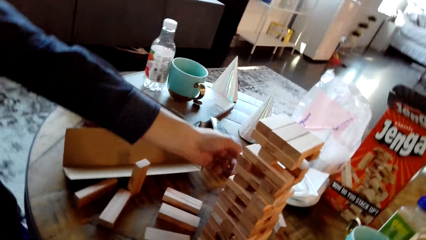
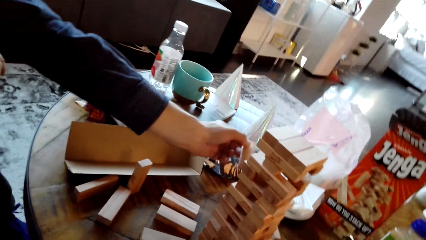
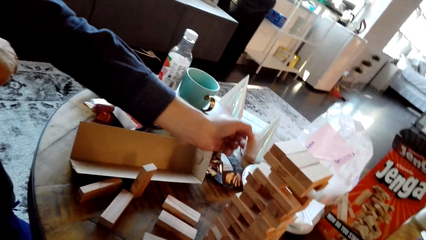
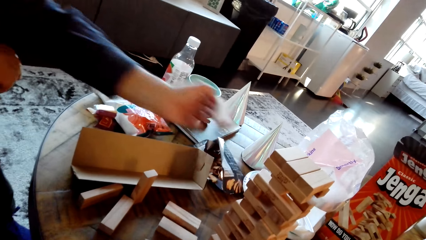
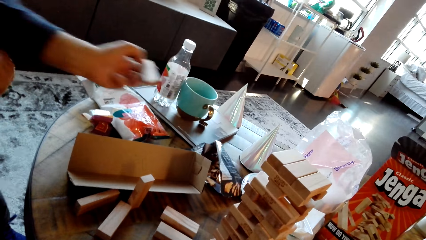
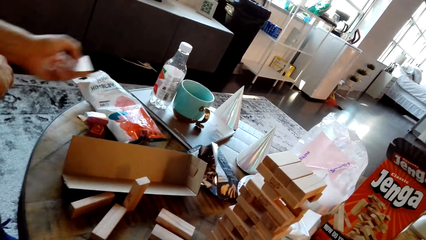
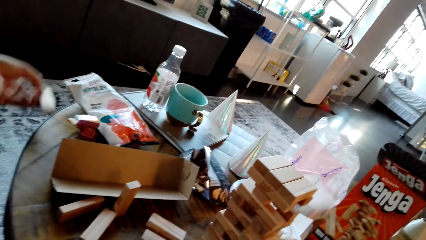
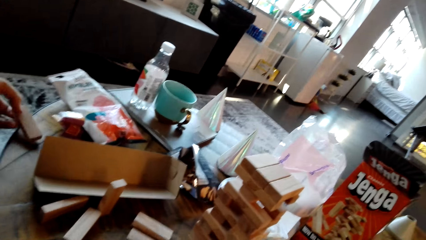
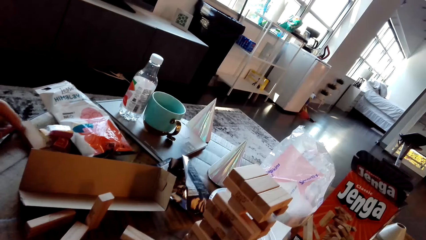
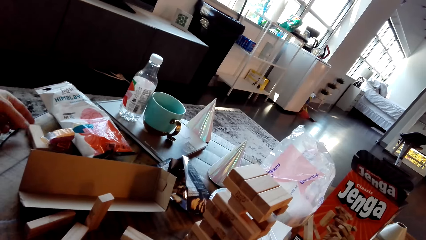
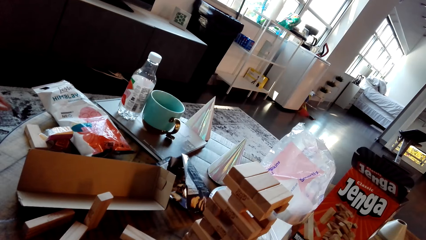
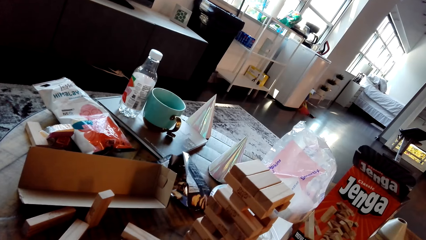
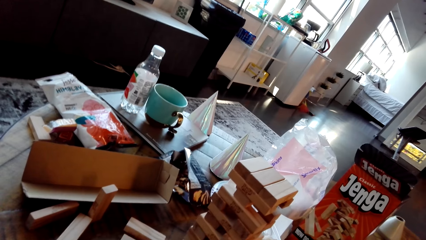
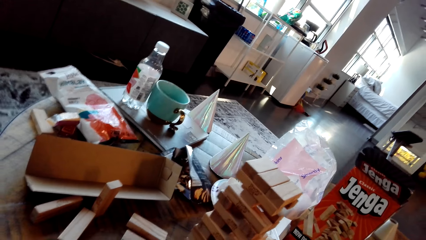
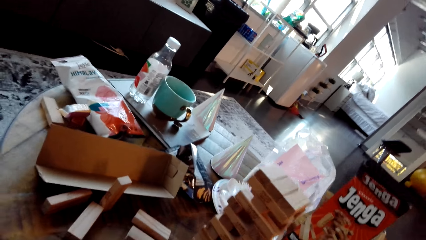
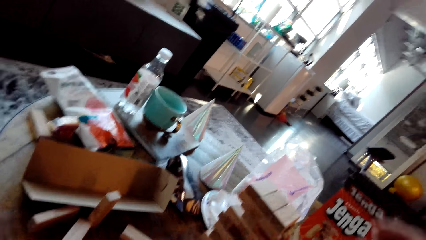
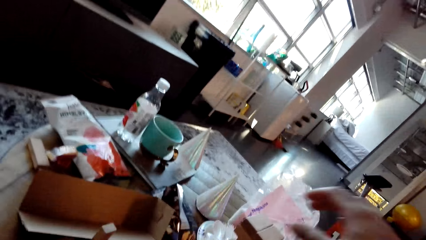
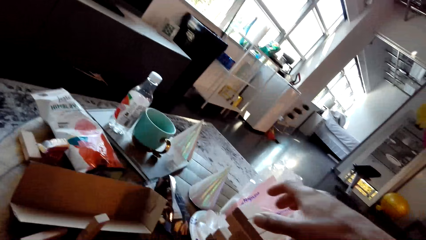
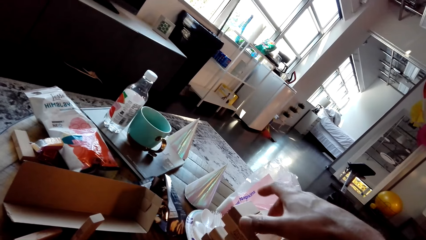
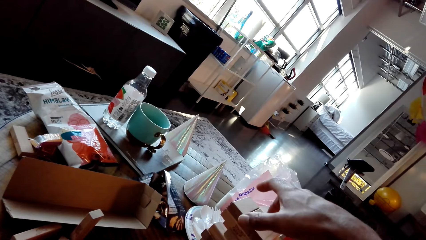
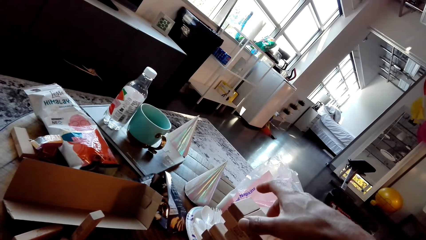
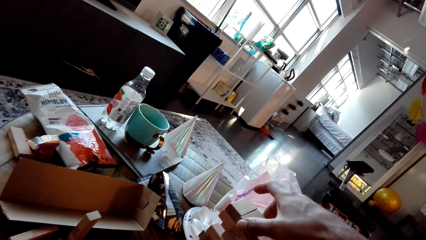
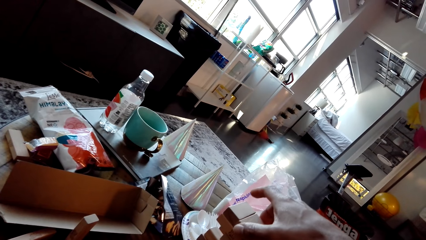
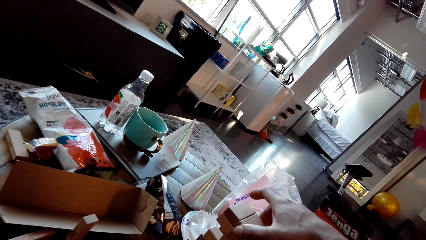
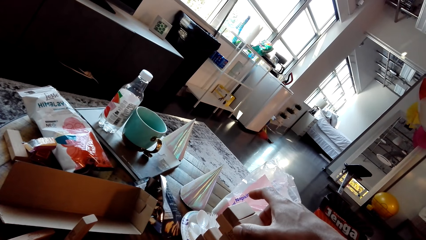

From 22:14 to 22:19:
A man picks a wood. The man drops the wood.

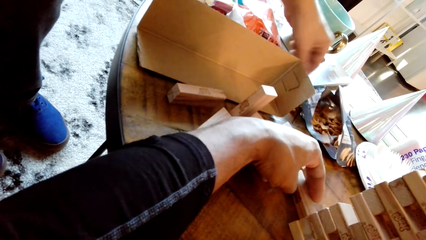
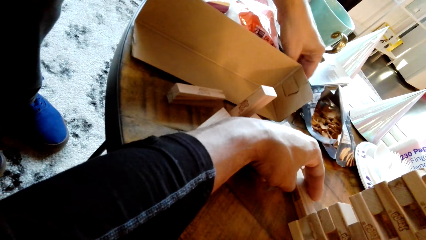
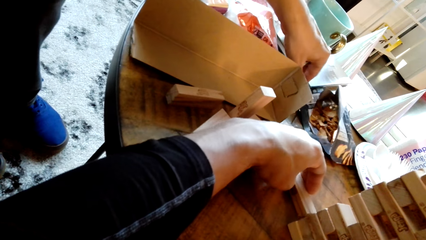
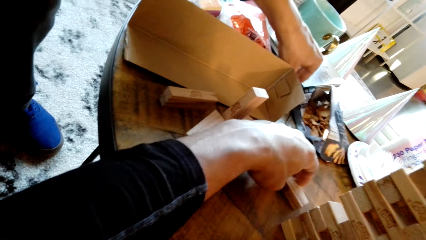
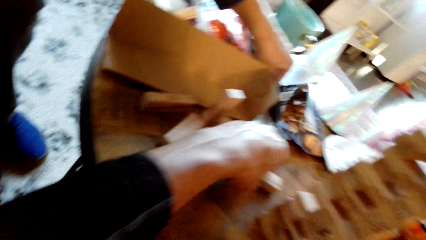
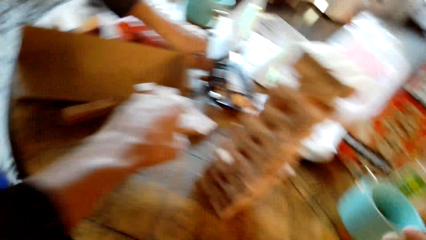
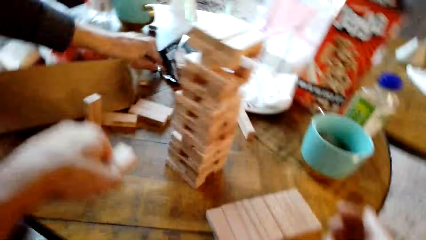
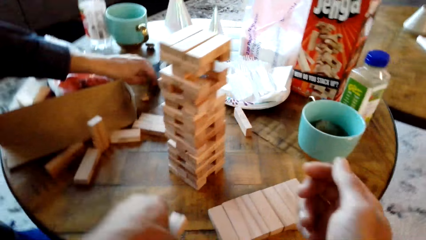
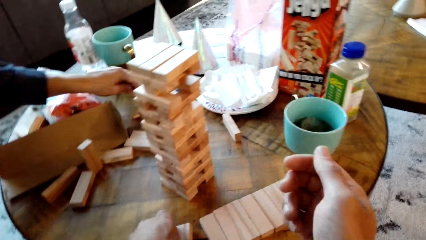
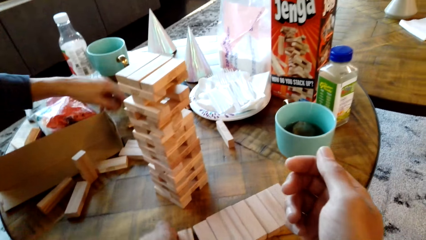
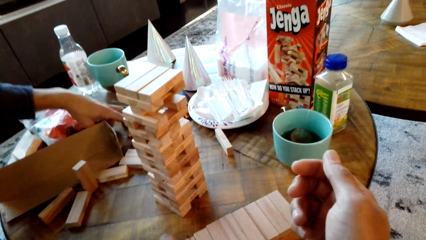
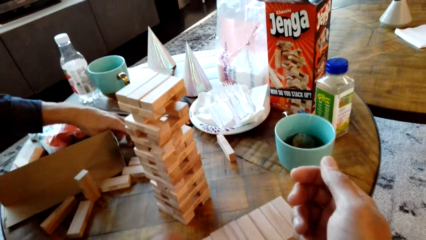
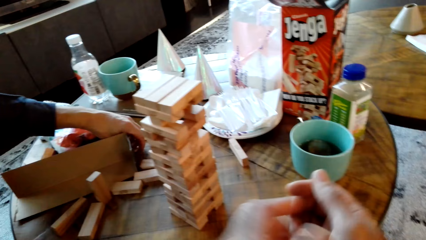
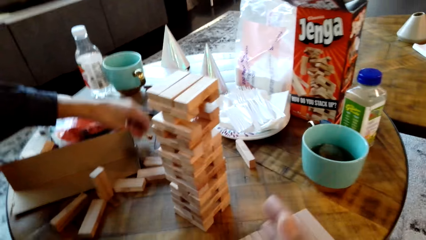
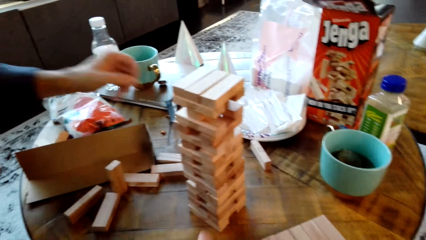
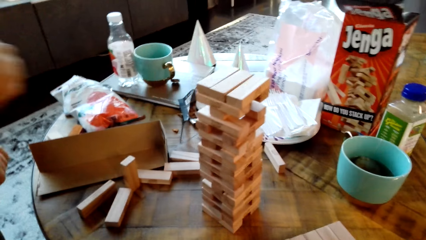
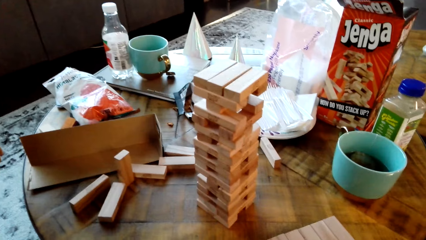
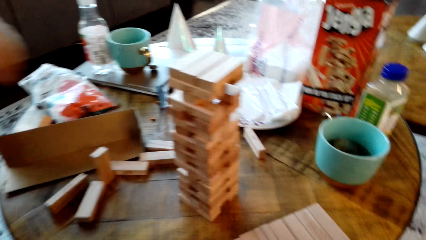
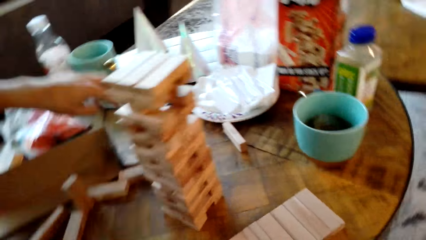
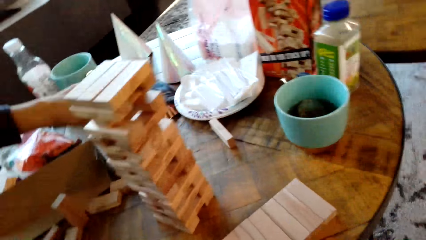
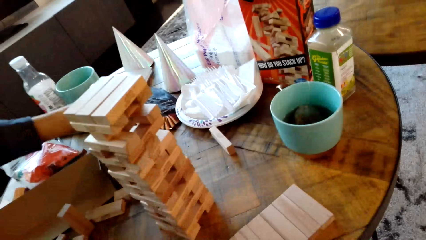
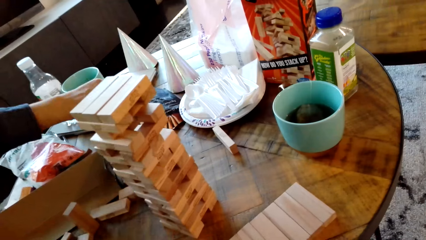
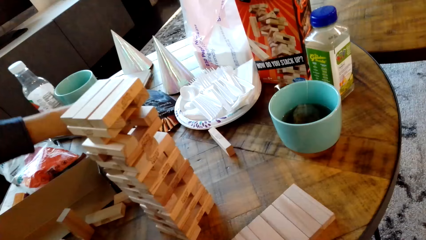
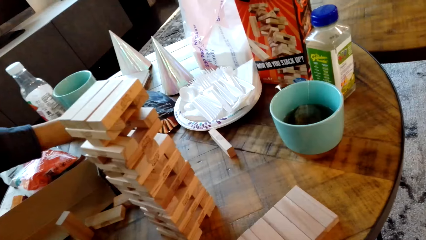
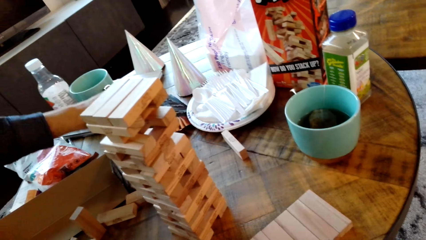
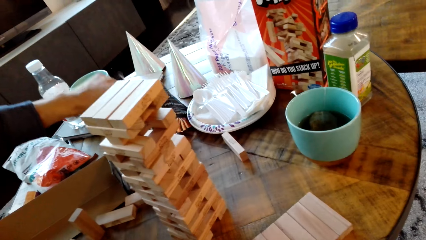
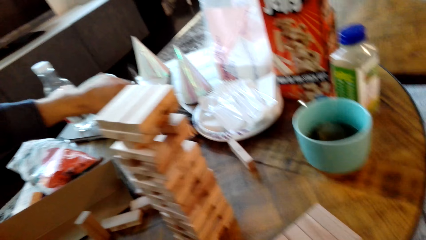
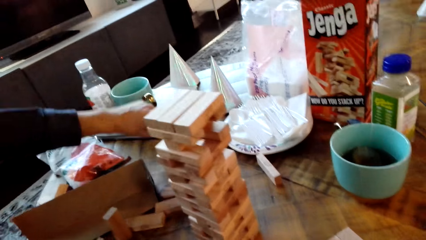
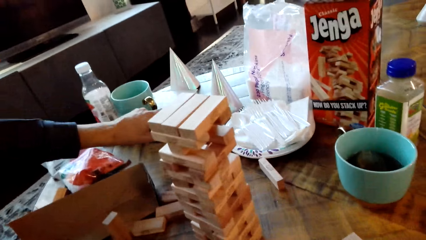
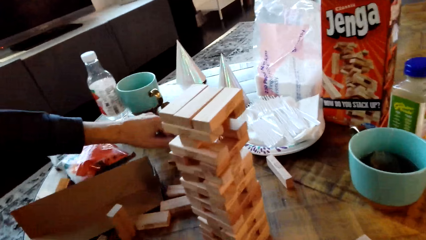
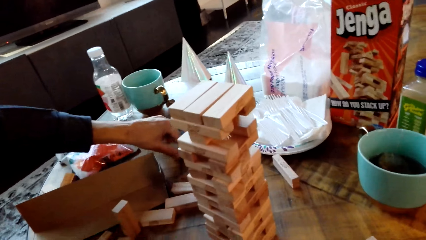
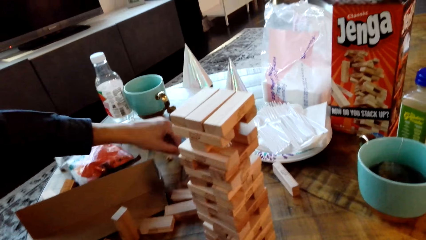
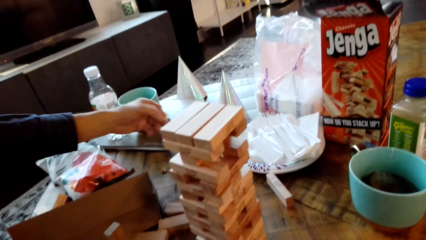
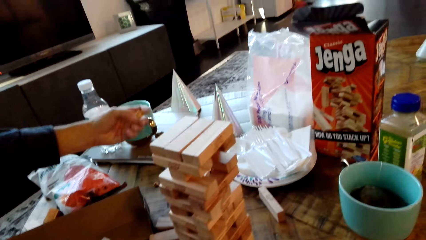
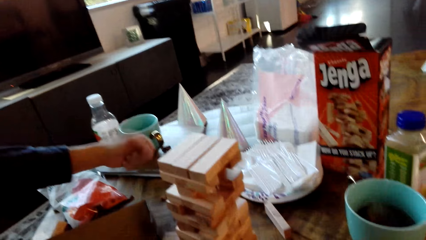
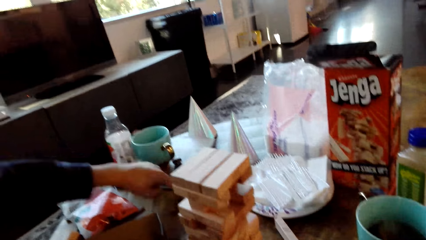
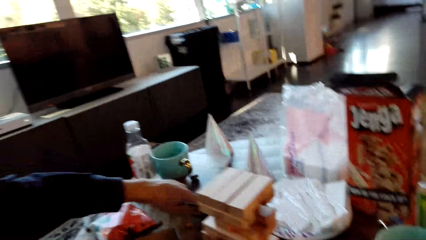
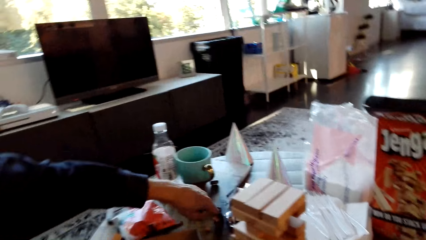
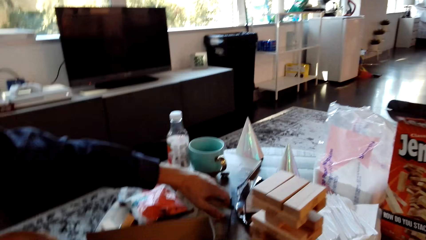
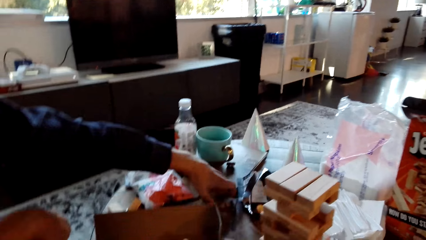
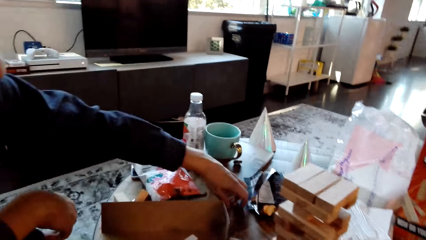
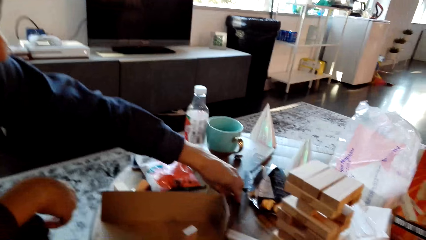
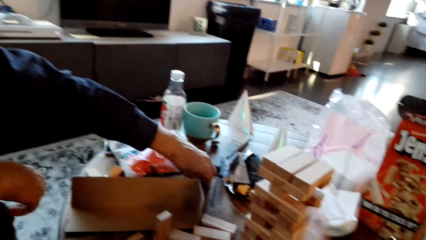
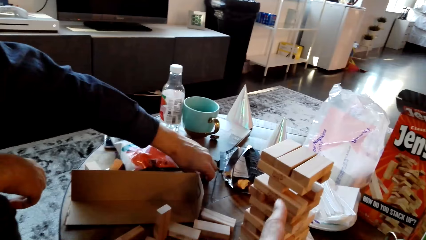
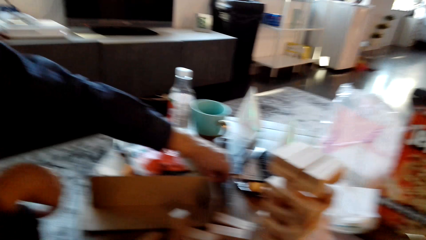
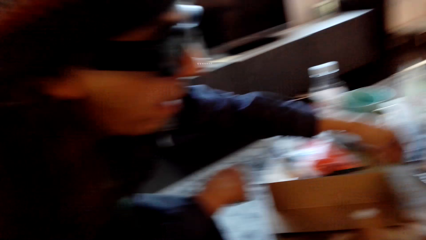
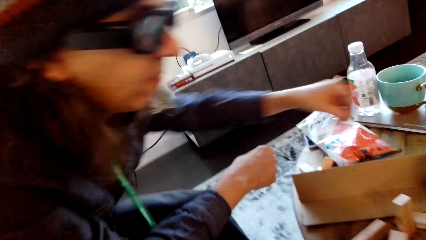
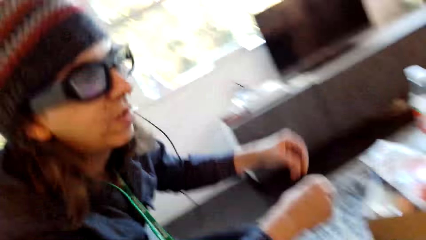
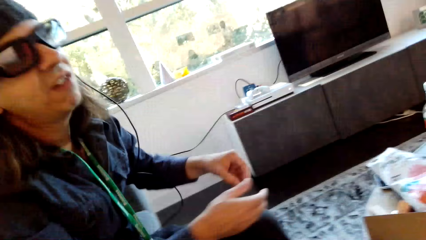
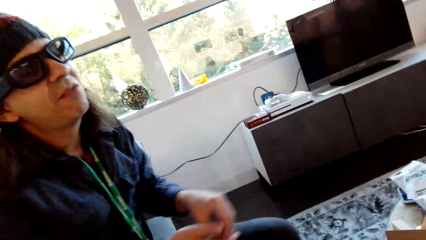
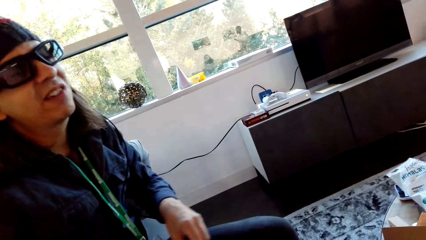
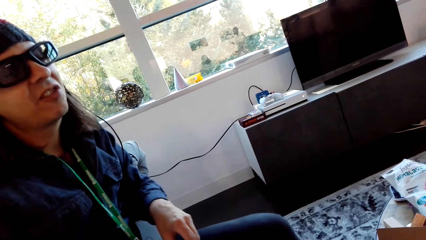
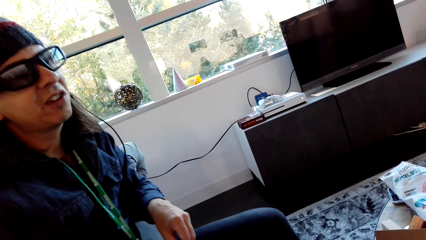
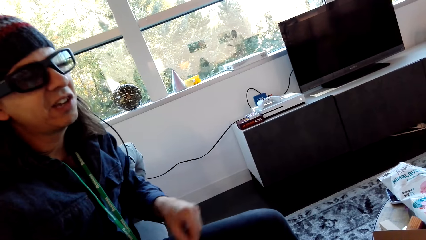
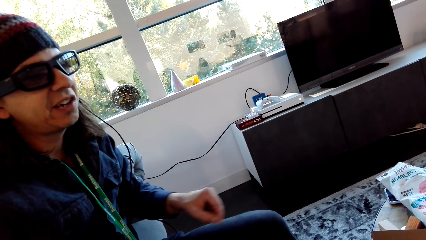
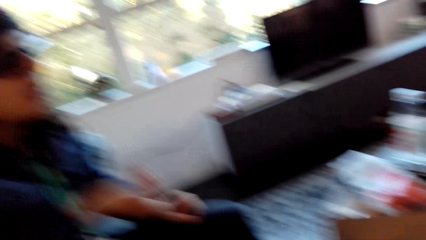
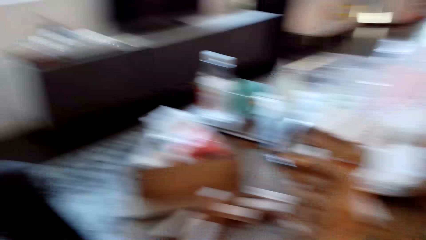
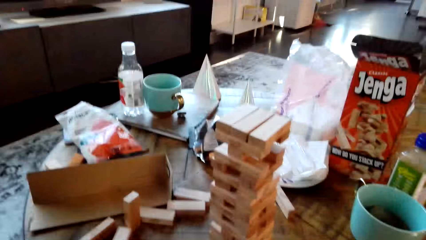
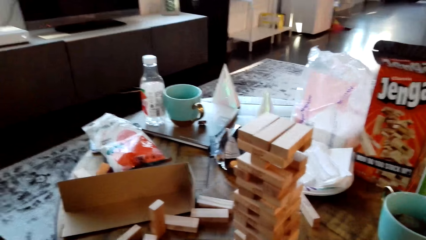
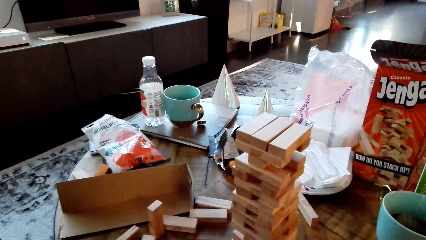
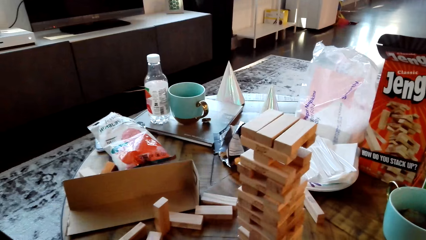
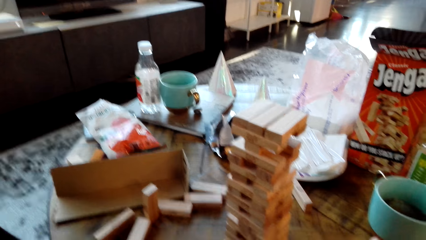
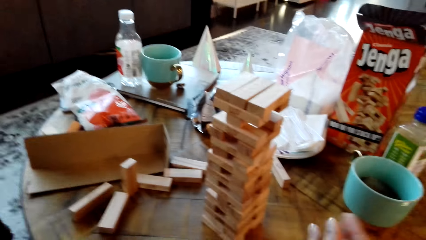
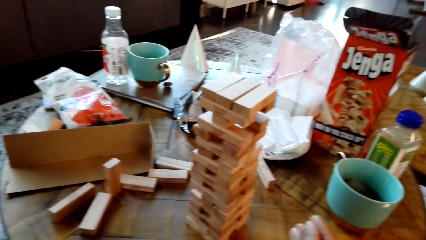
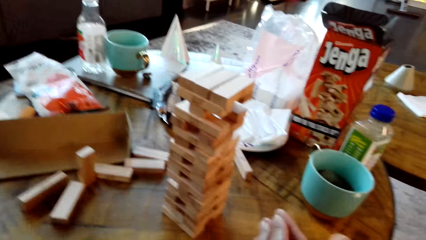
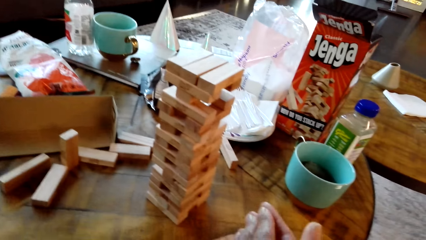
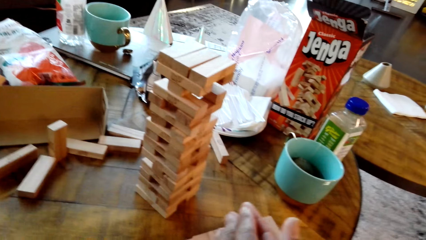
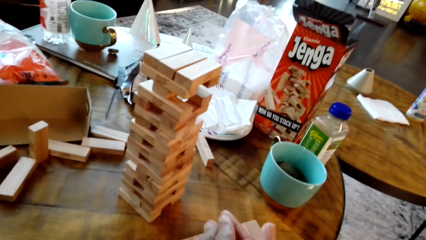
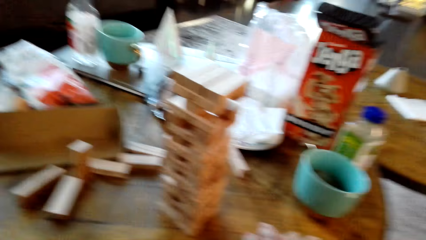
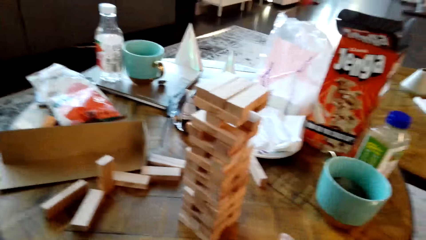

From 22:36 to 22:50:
The camera wearer picks a wood.
